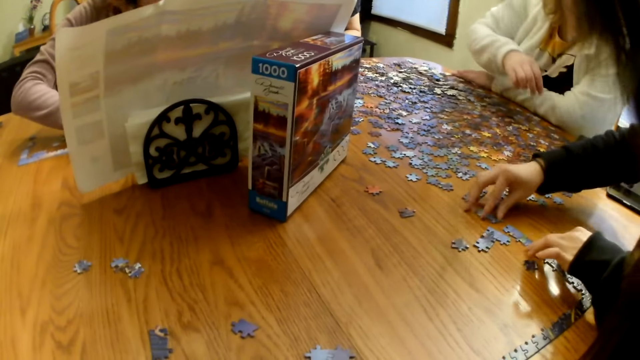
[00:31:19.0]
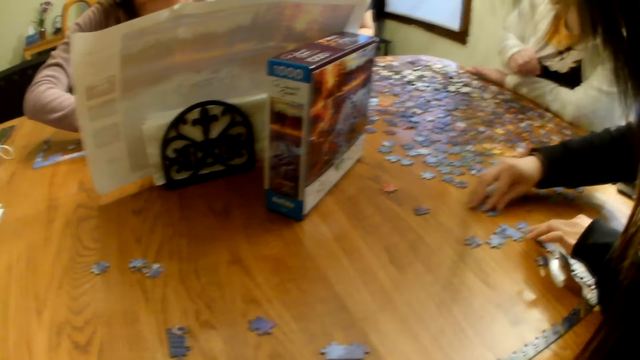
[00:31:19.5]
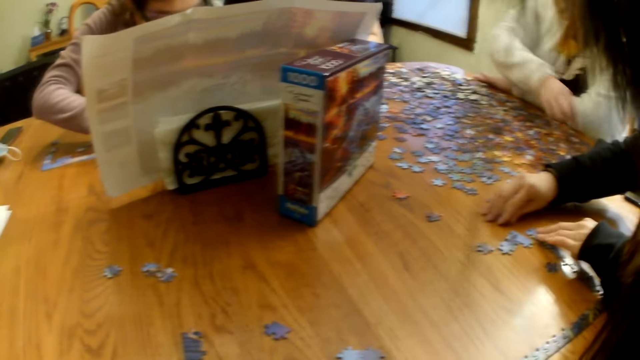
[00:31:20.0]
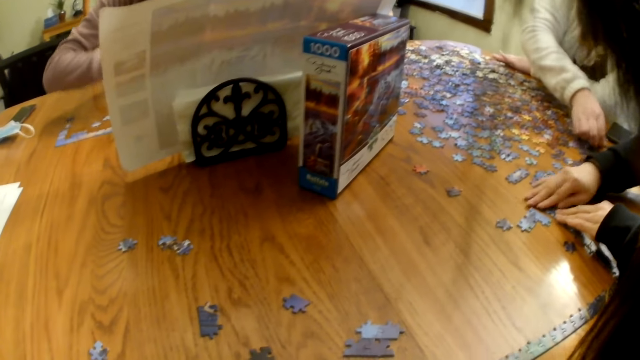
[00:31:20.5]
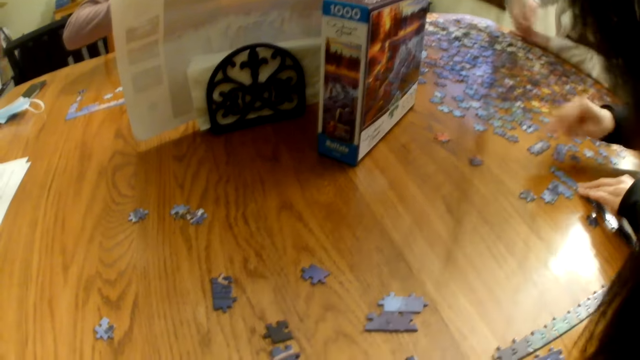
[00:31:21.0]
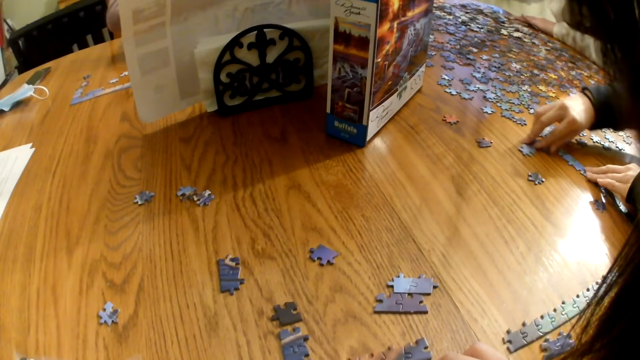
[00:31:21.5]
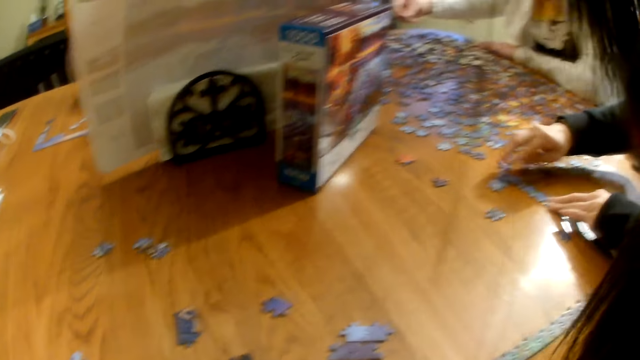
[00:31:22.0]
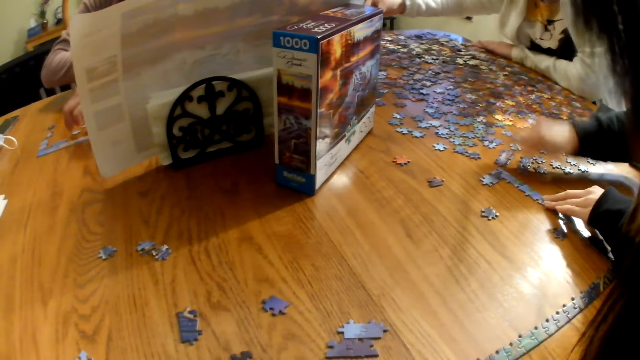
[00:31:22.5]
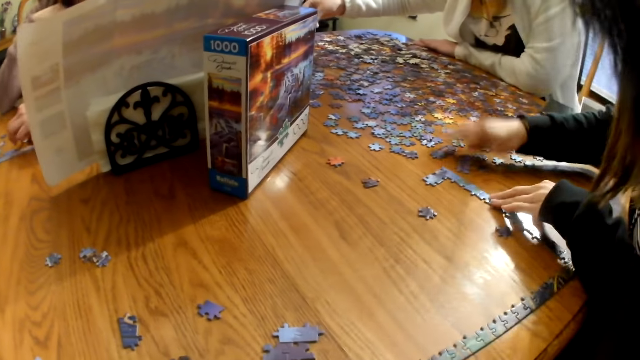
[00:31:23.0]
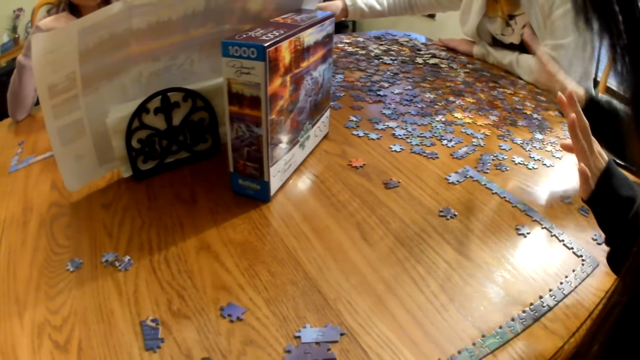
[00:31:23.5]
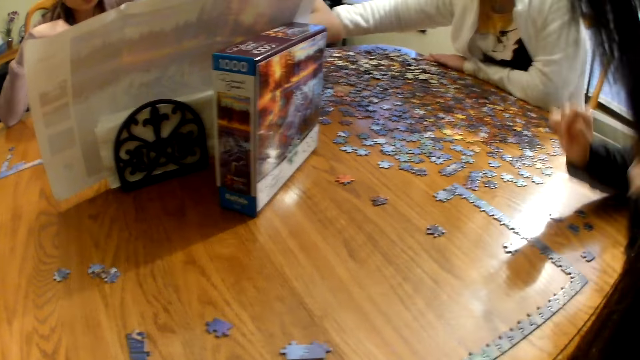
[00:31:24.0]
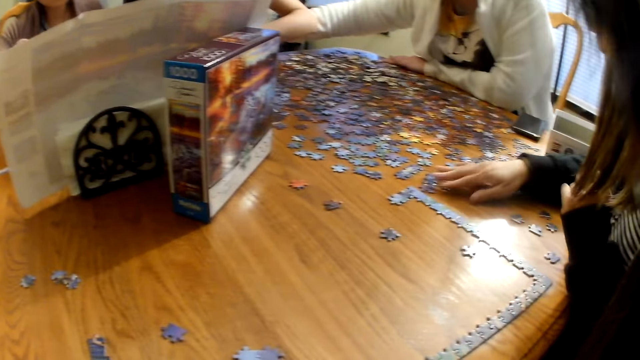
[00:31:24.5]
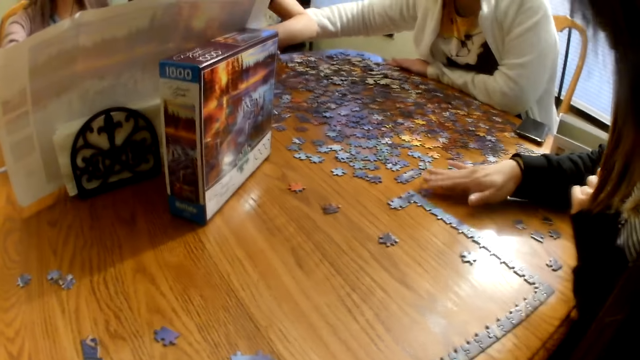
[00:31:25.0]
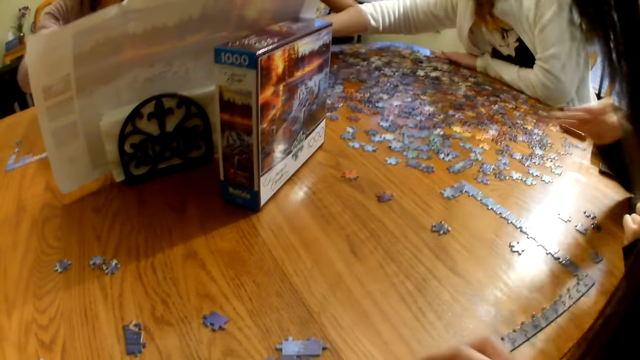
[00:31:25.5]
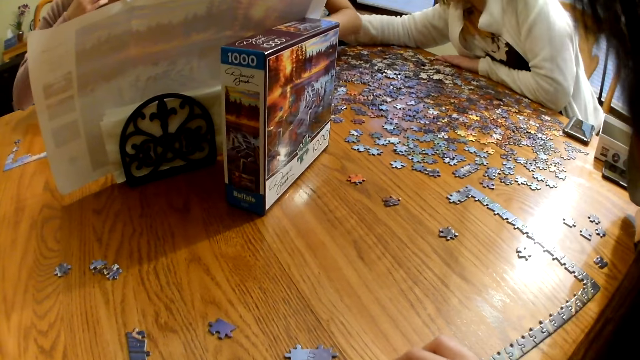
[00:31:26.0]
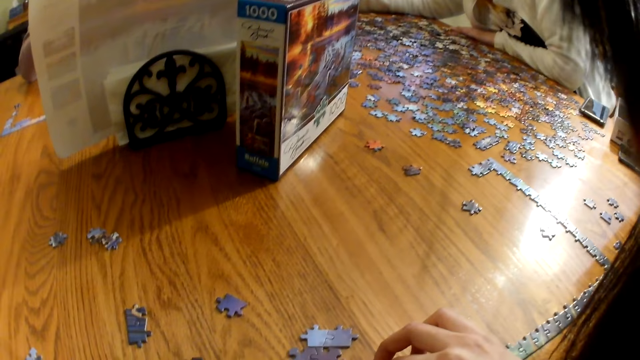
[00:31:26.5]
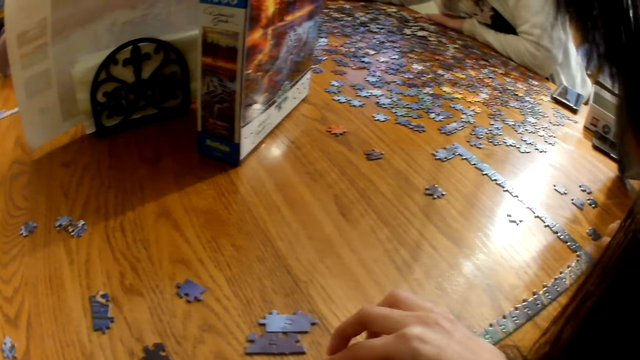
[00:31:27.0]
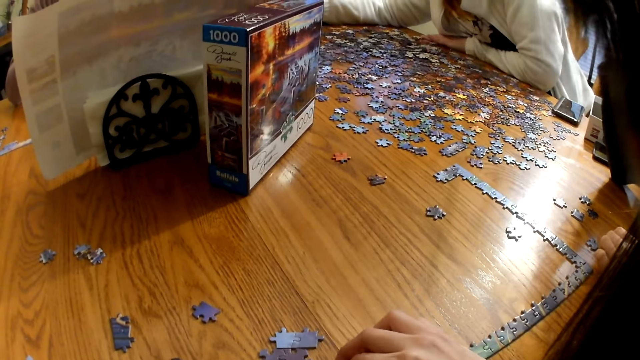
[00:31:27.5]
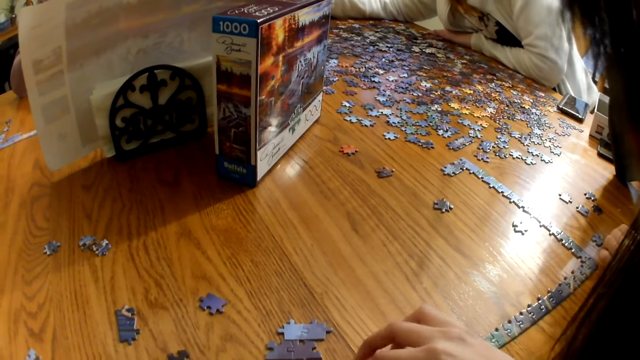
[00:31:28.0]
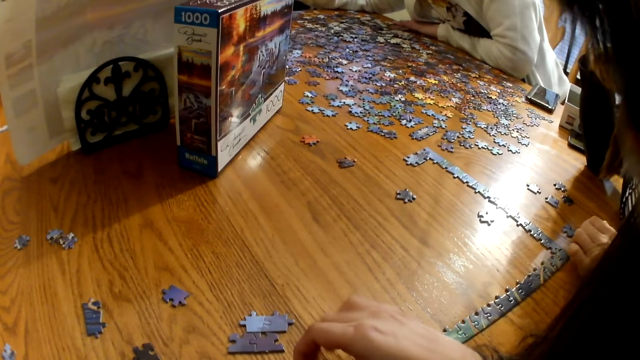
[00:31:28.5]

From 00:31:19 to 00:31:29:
A woman raises the hands and moves the pieces on the table.

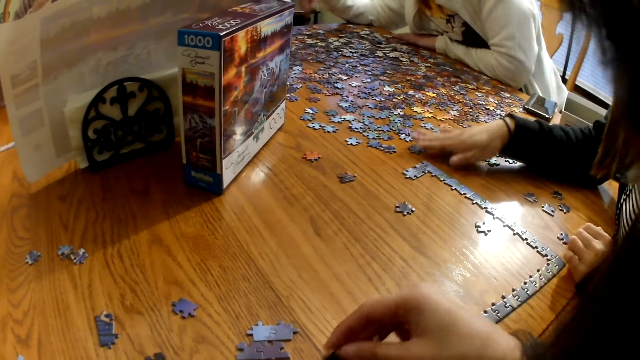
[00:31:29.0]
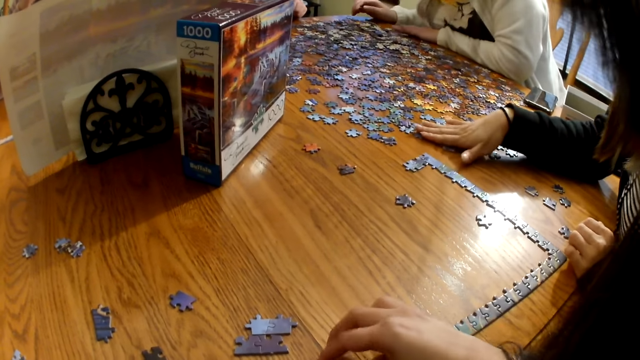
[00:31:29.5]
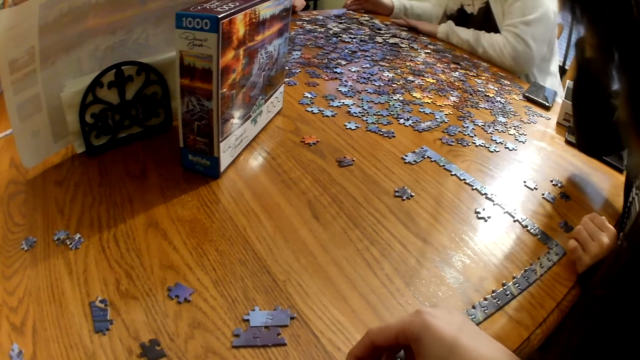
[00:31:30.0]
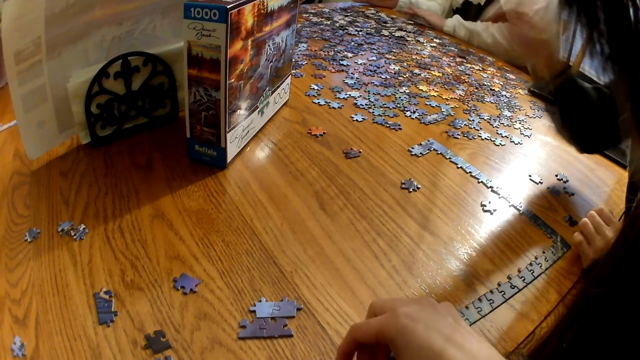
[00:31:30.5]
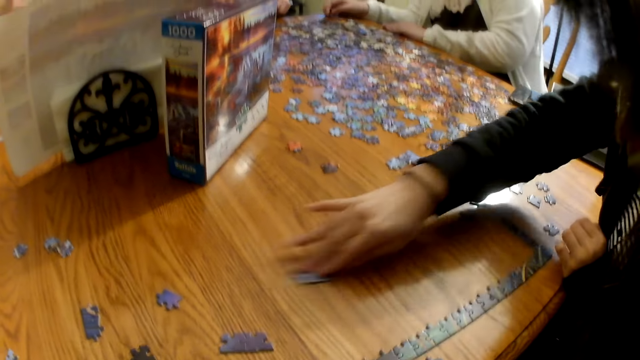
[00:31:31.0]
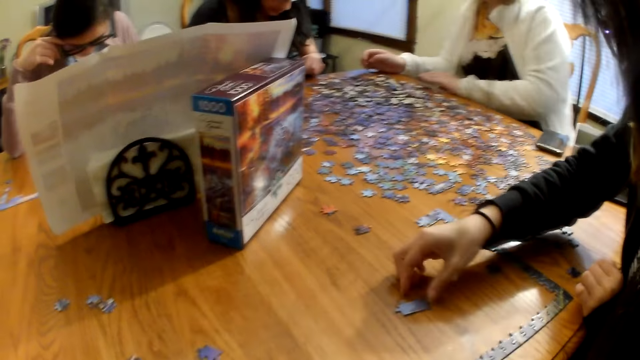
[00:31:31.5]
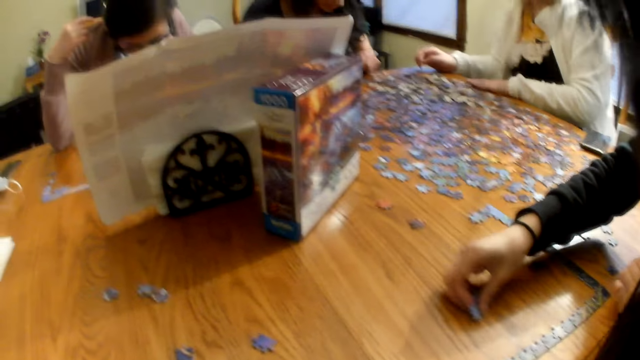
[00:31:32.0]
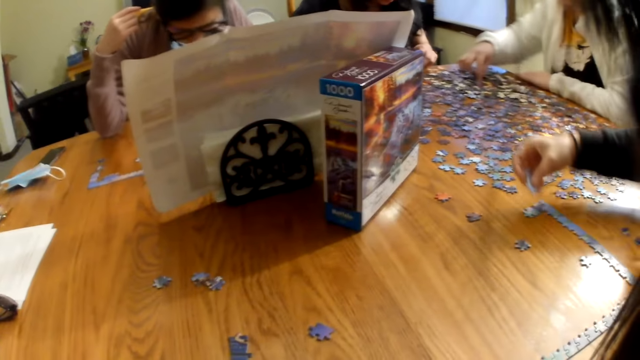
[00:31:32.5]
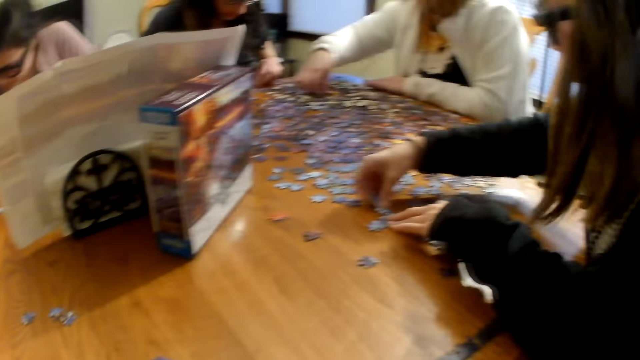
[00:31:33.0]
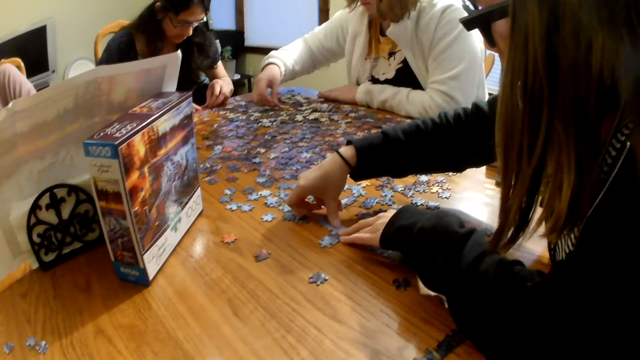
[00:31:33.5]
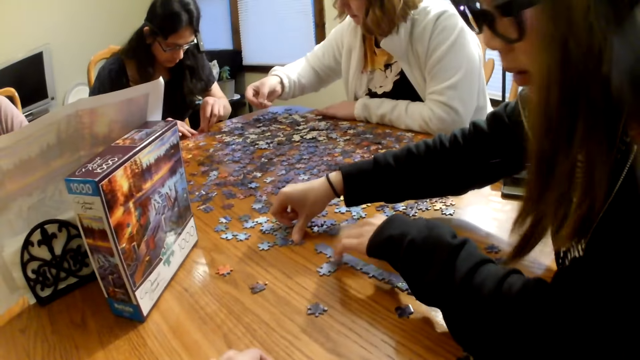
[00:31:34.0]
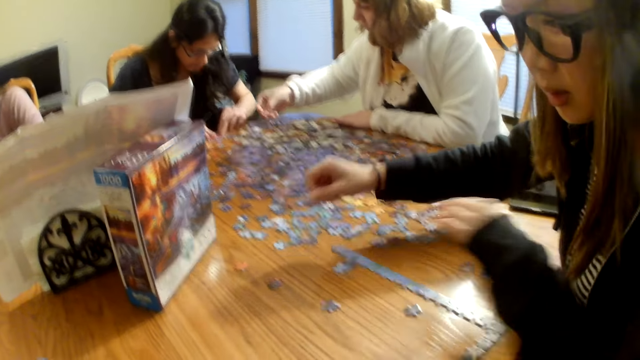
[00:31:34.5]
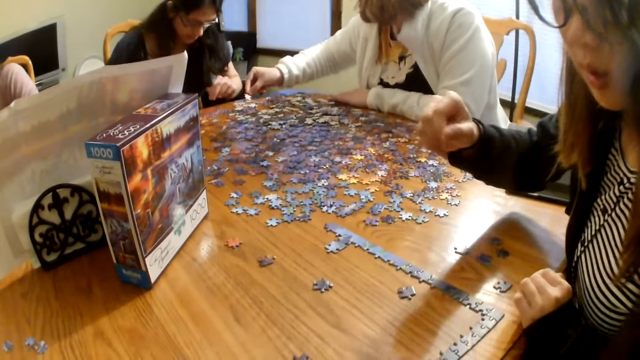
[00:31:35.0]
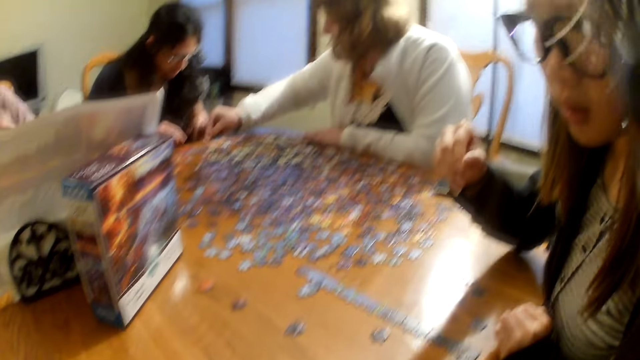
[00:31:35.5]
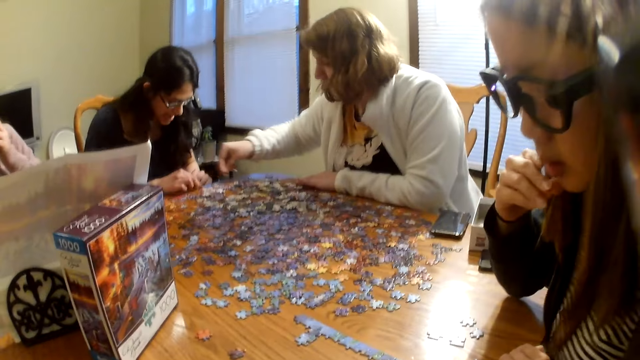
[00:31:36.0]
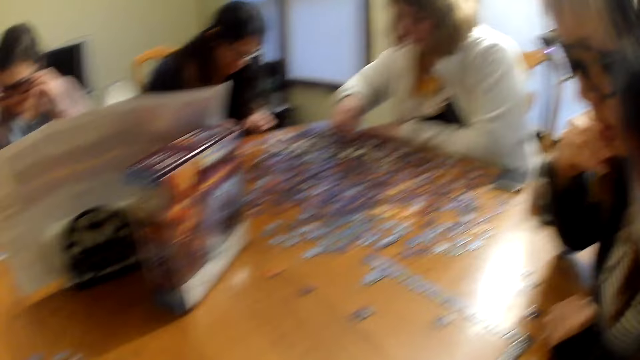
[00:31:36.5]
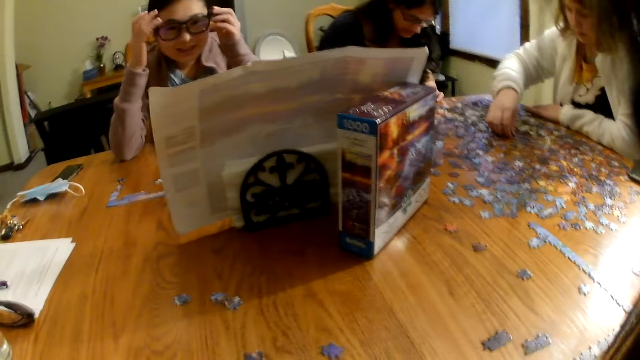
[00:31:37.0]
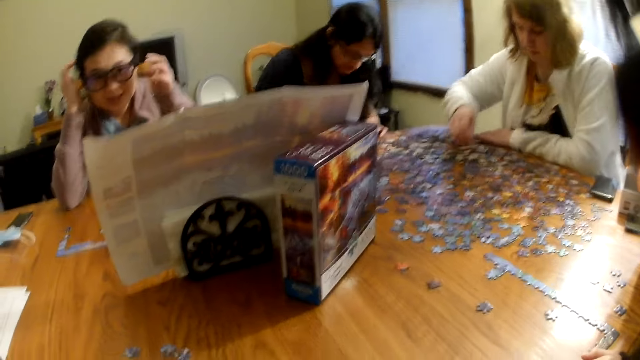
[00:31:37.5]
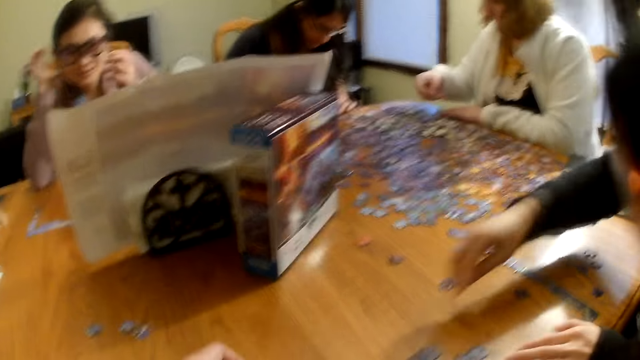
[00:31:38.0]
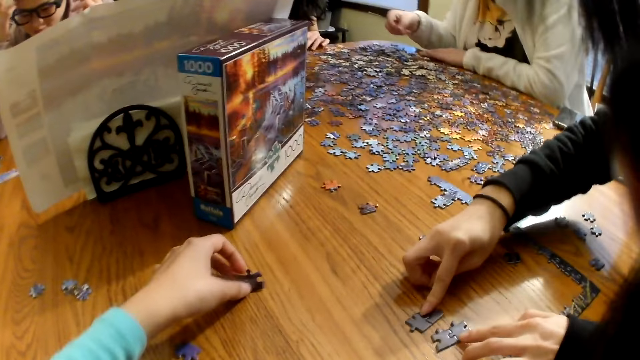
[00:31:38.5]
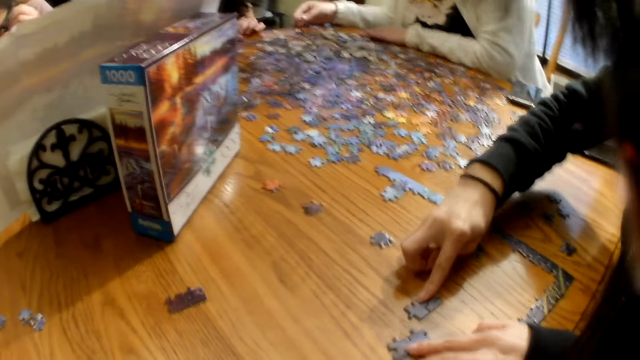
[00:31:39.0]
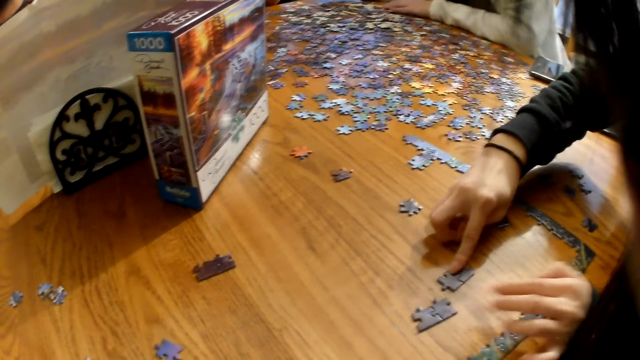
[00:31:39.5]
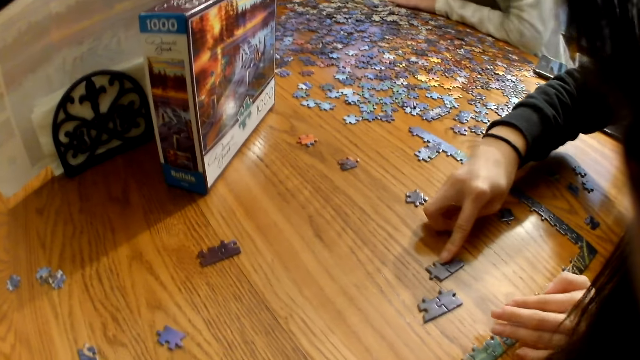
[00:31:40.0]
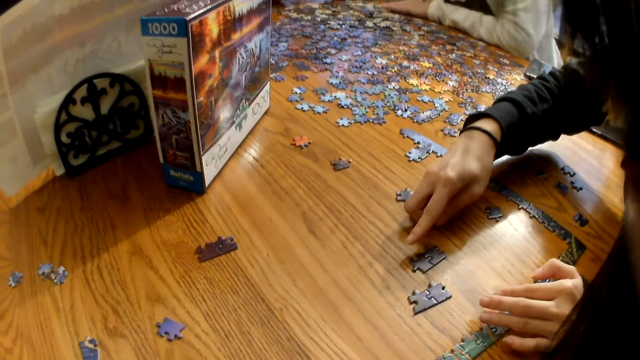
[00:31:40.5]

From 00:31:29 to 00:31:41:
The camera wearer touches the pieces on the table. A woman moves the pieces on the table, joins the pieces on the table, and moves the pieces on the table. Another woman places a piece on the table. The first woman moves the pieces on the table.
